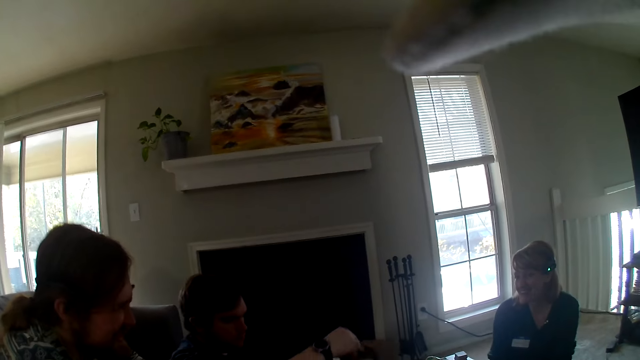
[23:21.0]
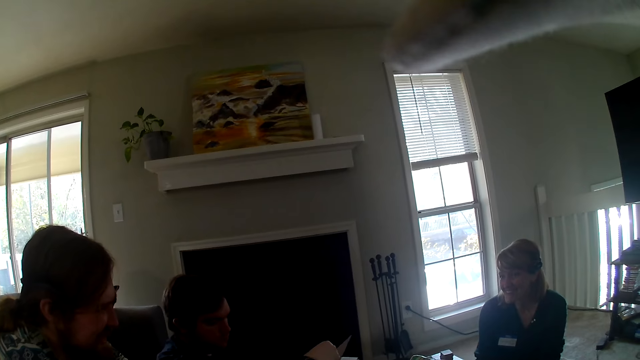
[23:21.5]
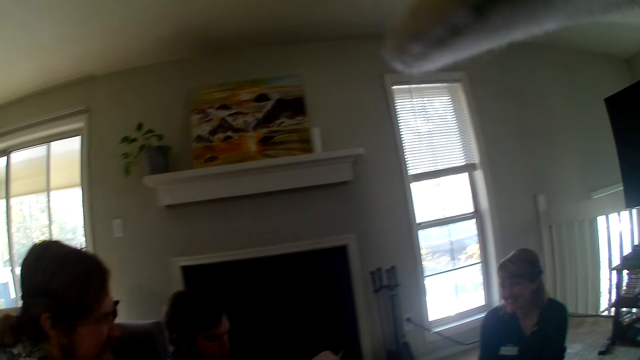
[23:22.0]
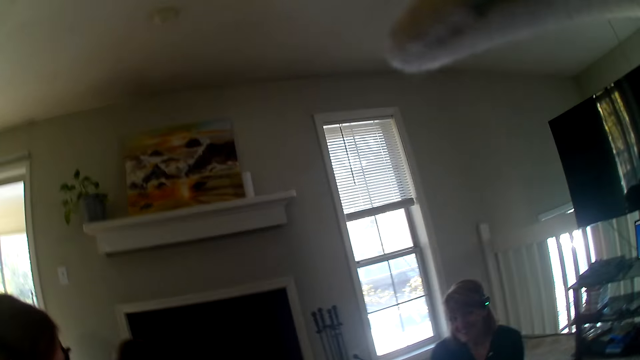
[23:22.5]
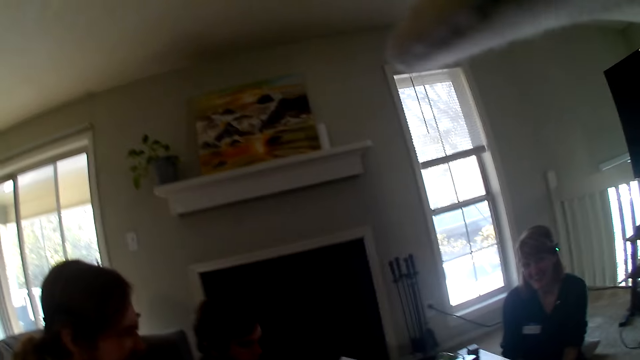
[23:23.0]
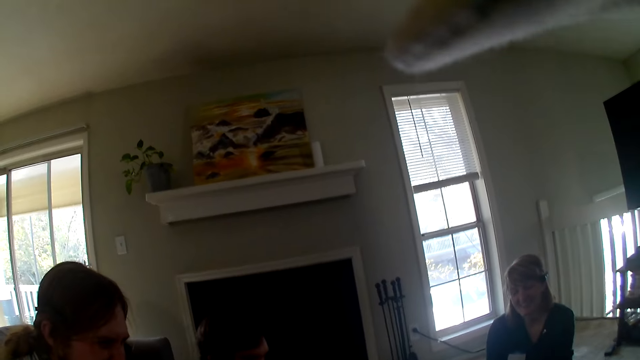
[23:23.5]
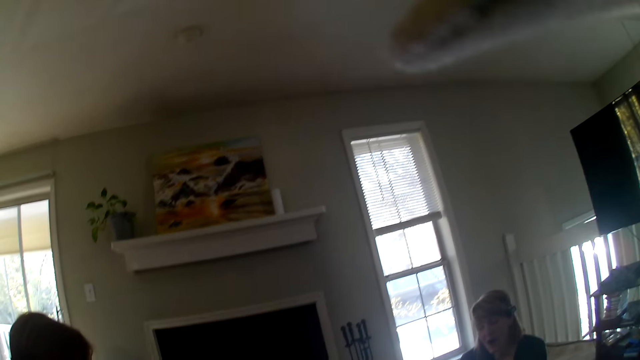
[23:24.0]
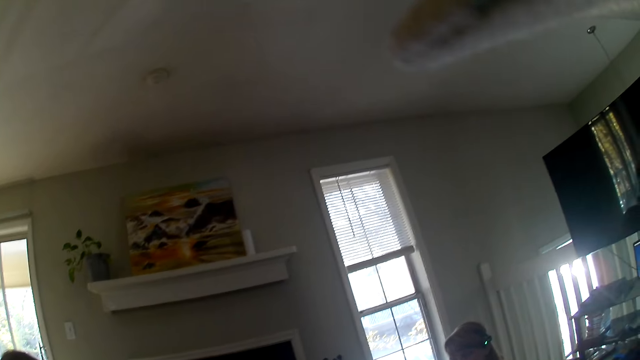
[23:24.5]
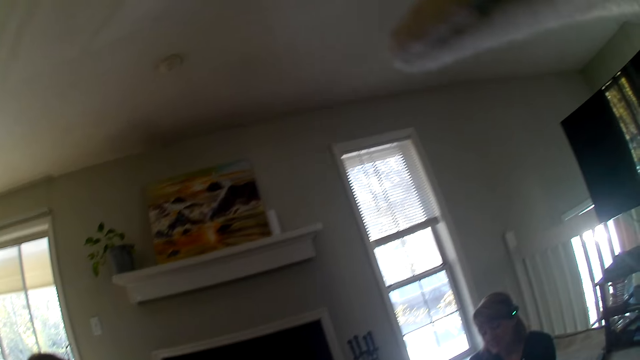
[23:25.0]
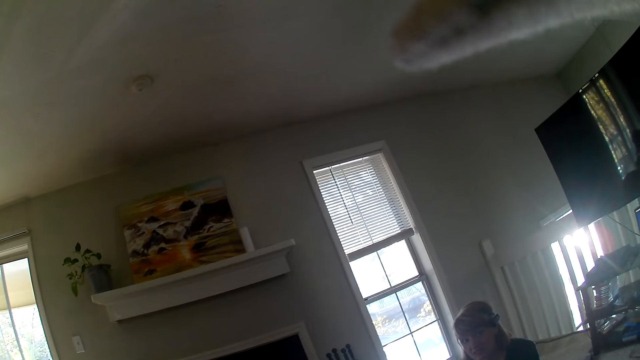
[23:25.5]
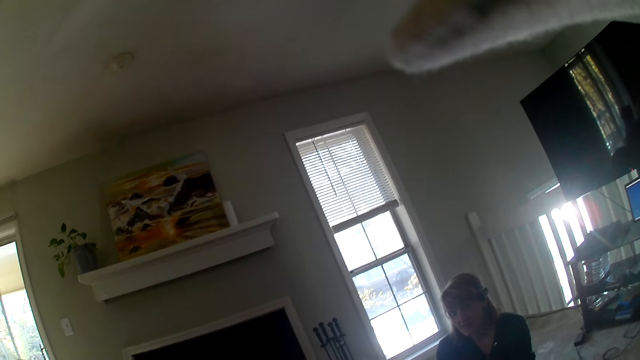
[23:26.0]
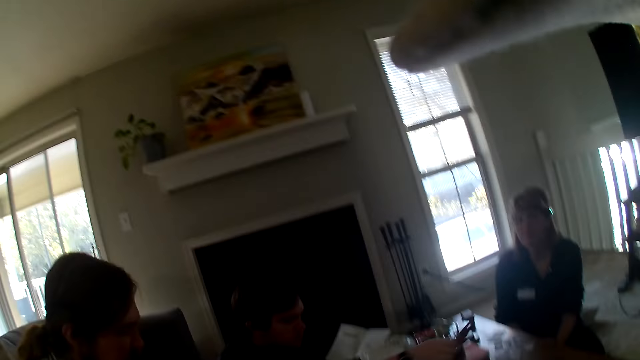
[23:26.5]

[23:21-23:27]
The camera wearer looks around.

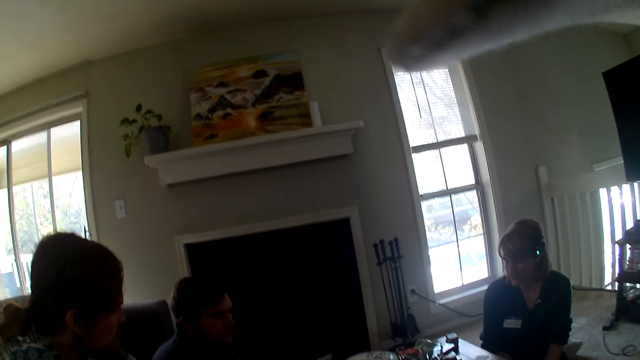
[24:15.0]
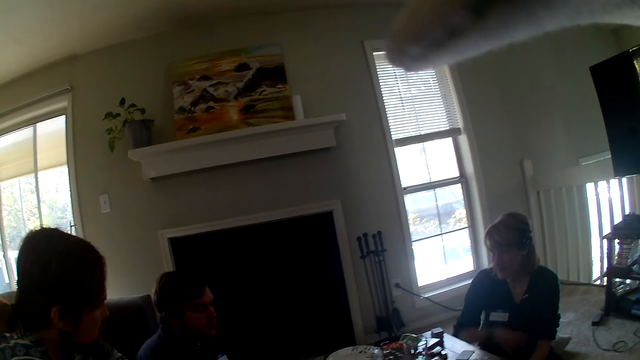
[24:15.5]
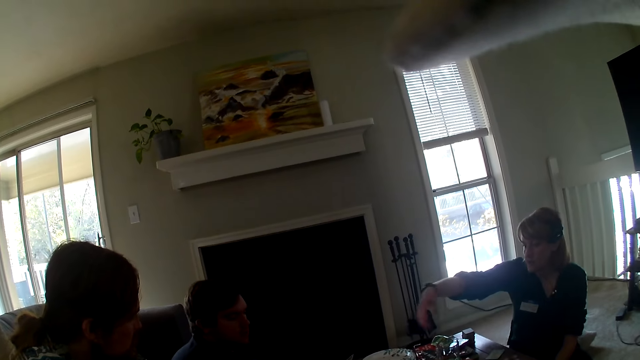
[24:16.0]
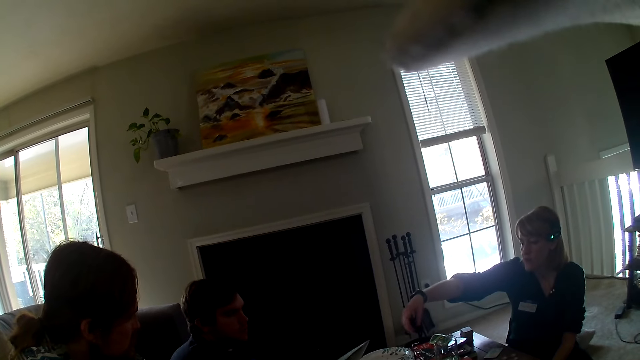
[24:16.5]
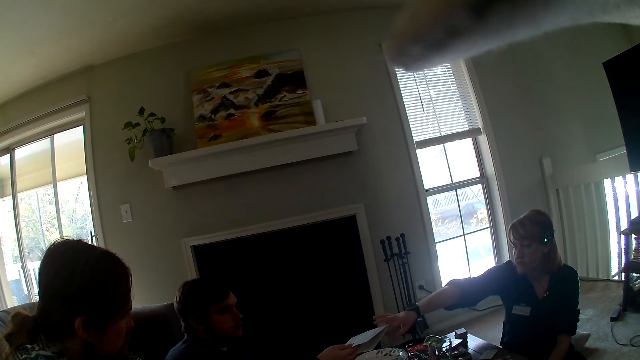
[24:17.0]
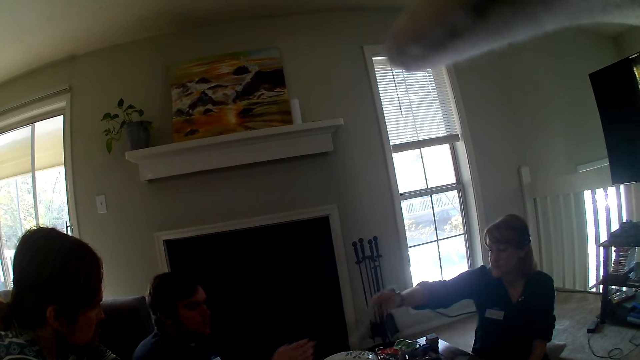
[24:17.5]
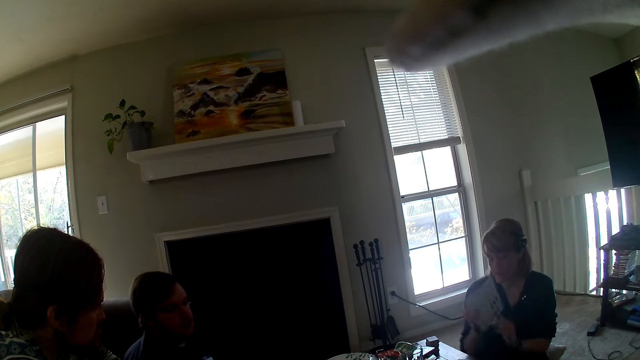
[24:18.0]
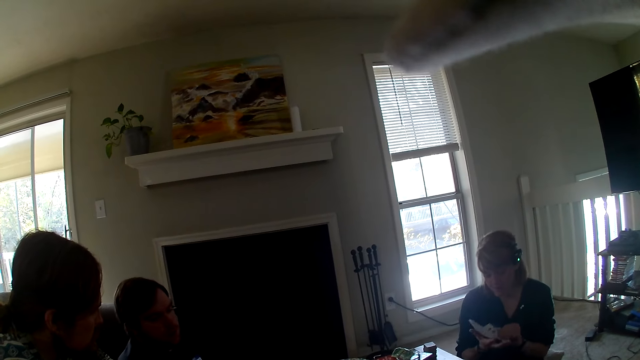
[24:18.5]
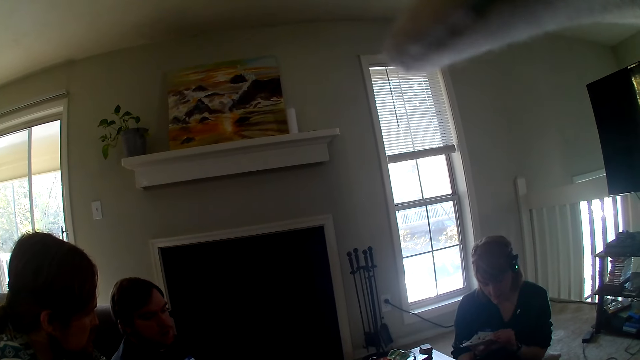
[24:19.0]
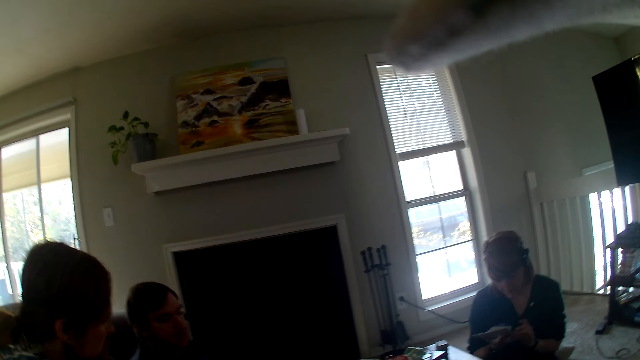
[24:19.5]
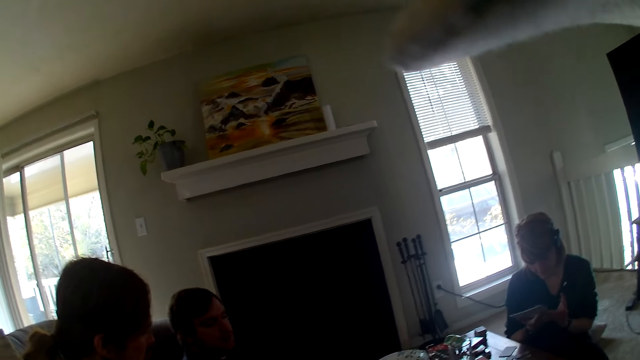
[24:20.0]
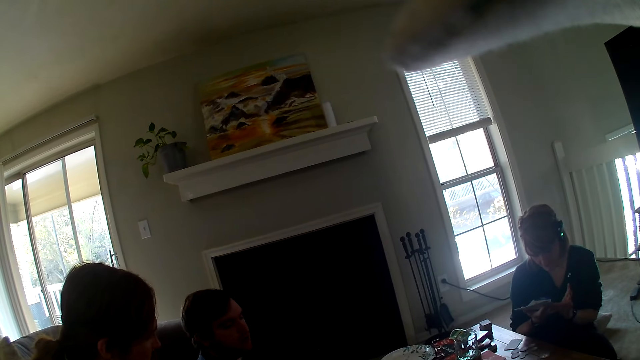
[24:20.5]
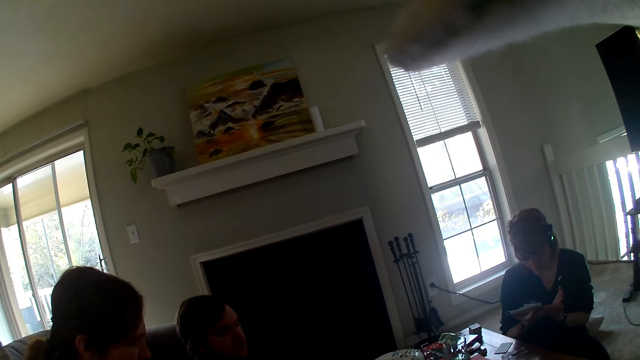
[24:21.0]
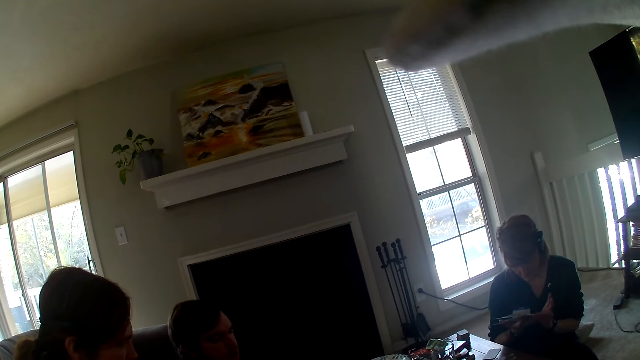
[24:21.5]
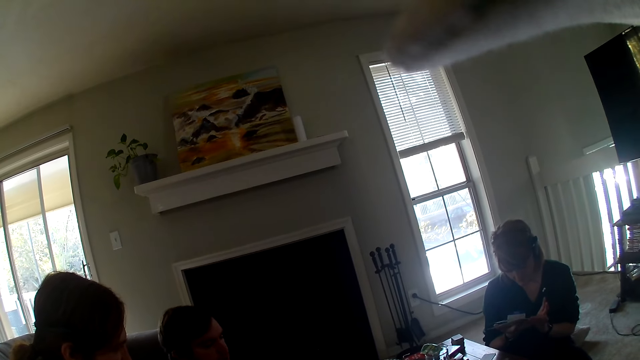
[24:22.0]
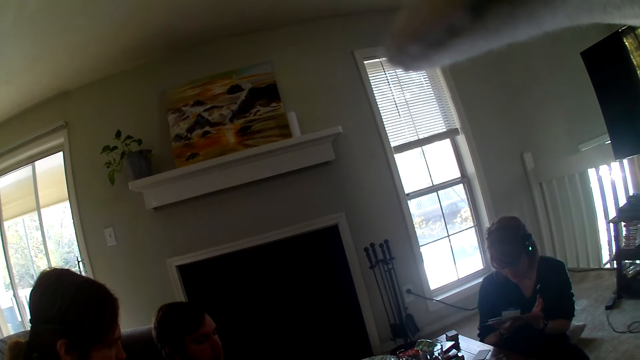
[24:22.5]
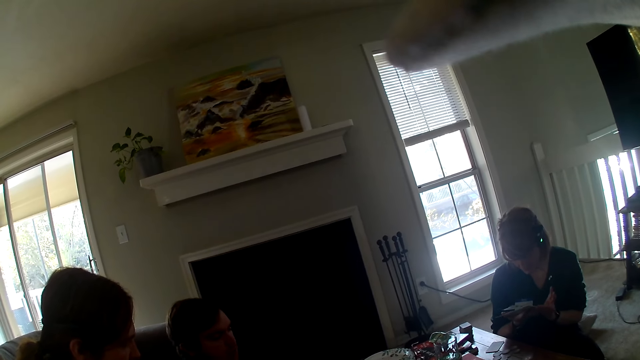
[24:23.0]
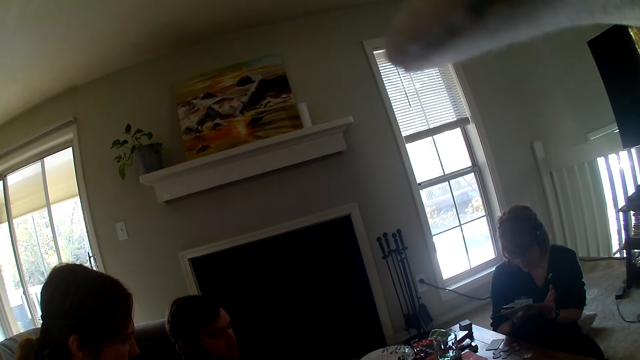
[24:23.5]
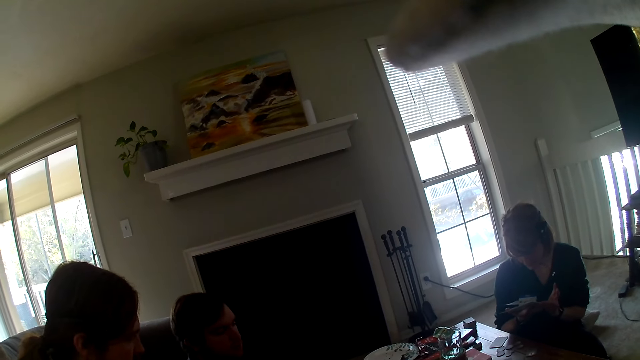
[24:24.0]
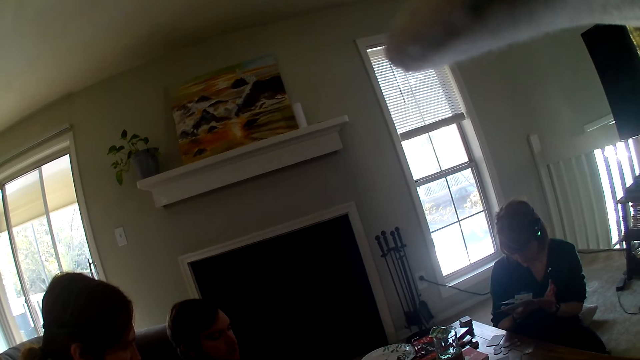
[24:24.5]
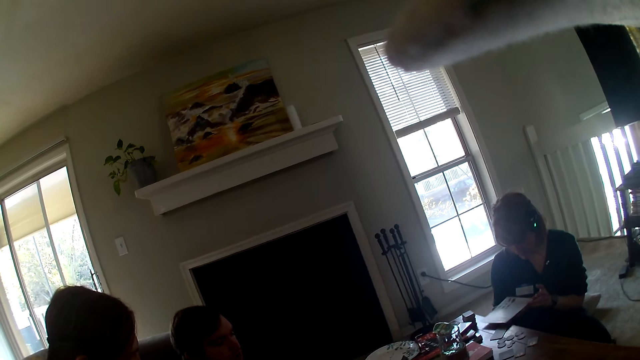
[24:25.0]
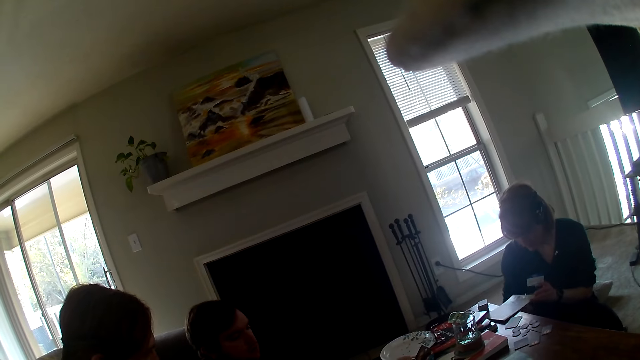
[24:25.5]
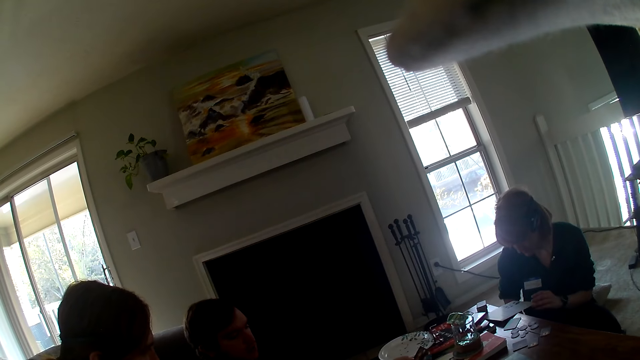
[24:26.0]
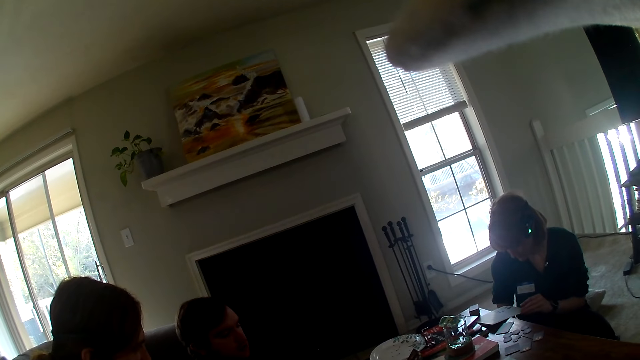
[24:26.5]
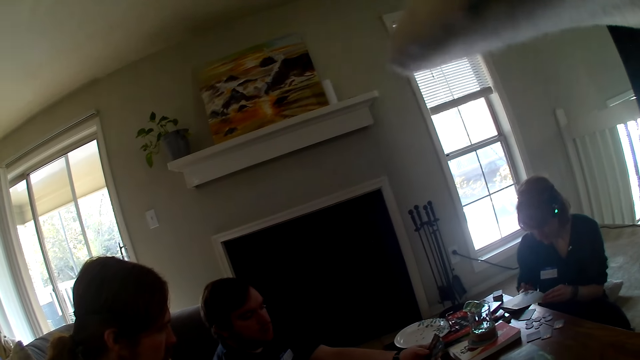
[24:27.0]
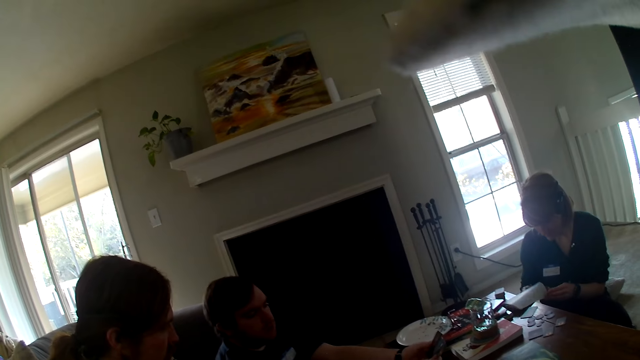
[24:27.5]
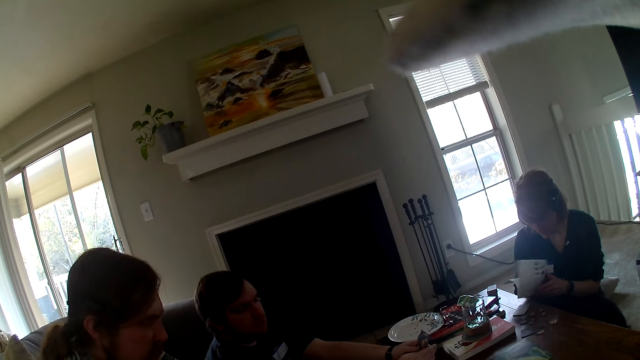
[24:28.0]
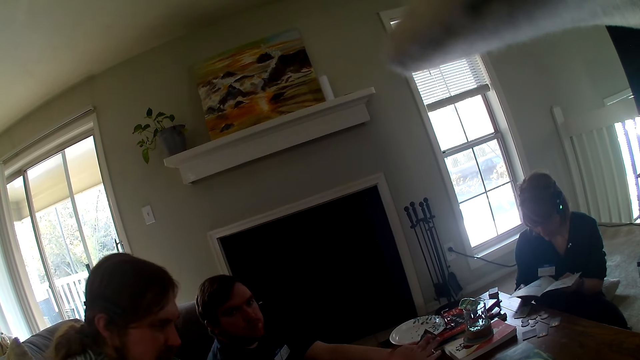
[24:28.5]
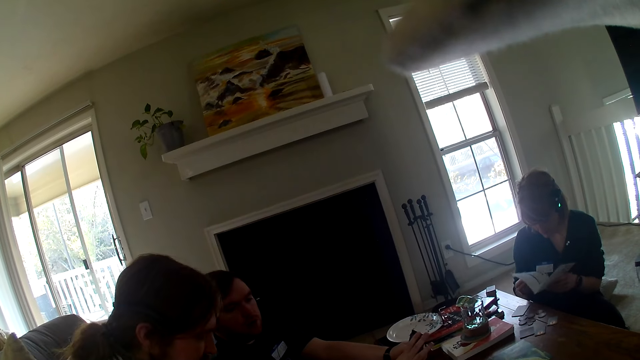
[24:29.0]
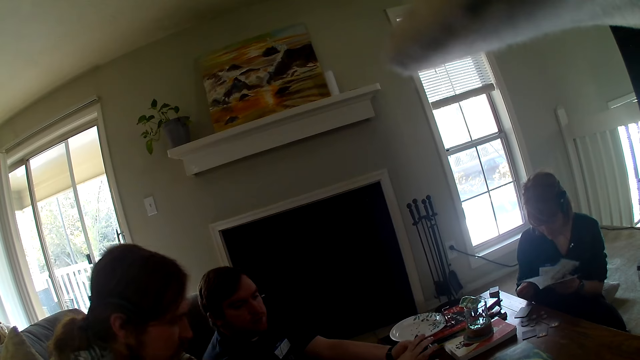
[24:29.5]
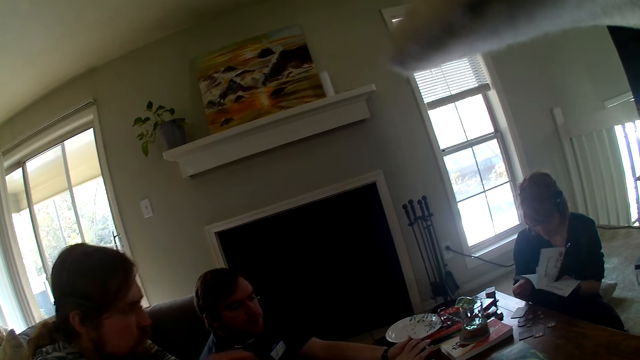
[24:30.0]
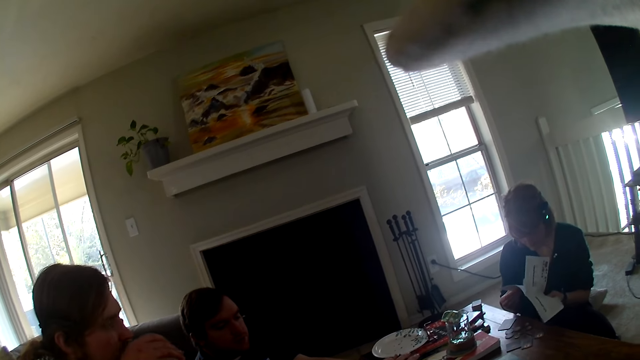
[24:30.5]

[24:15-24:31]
A person takes a book from another person. A man hands a woman a paper. The woman looks at the paper. The man looks at the cards.
